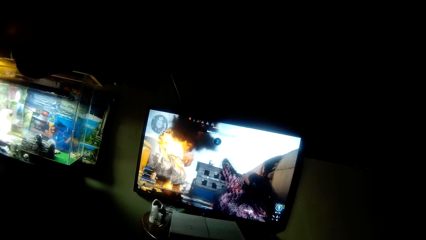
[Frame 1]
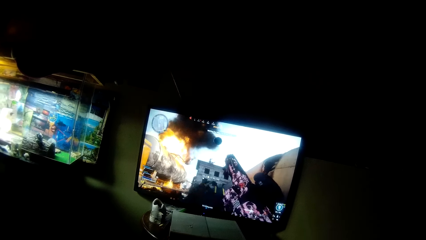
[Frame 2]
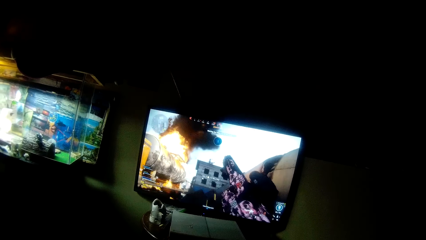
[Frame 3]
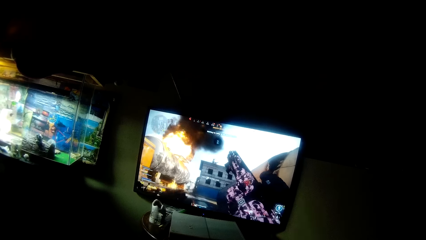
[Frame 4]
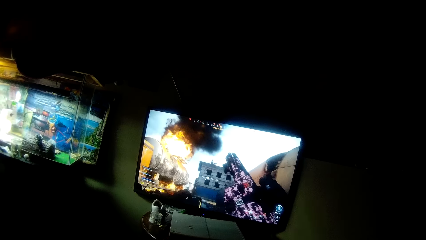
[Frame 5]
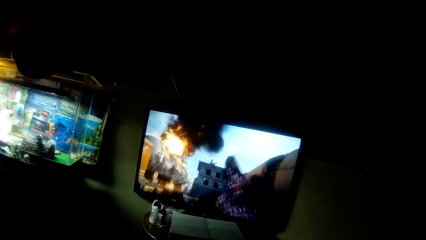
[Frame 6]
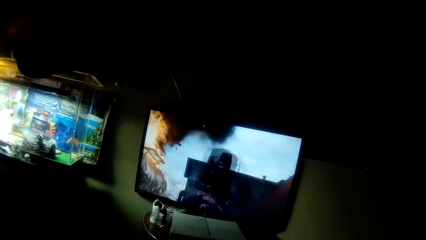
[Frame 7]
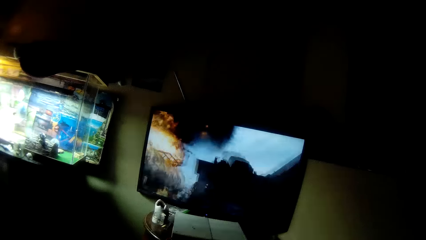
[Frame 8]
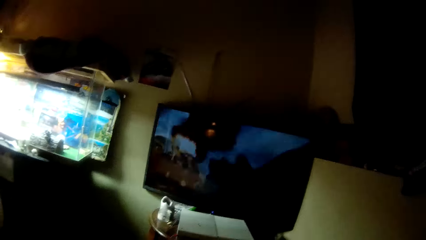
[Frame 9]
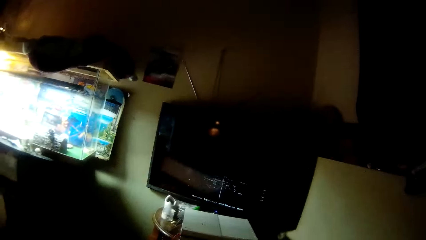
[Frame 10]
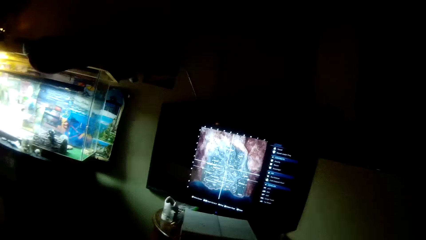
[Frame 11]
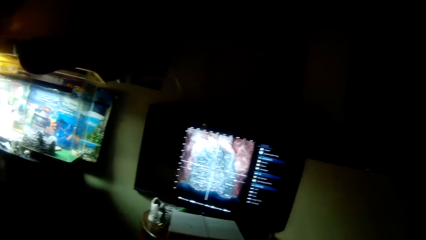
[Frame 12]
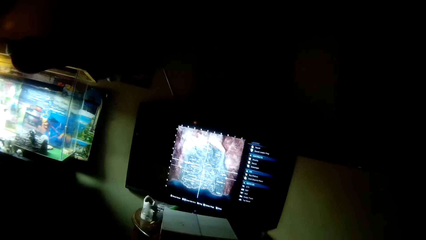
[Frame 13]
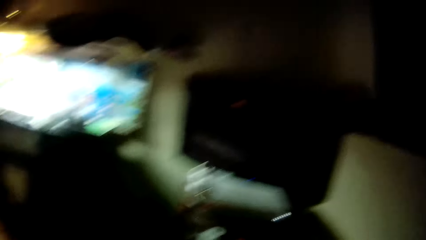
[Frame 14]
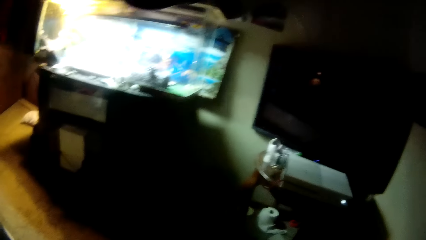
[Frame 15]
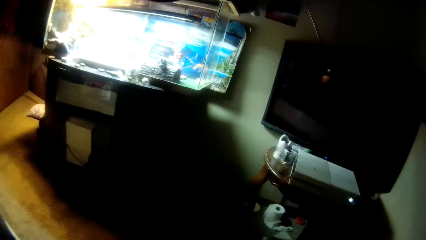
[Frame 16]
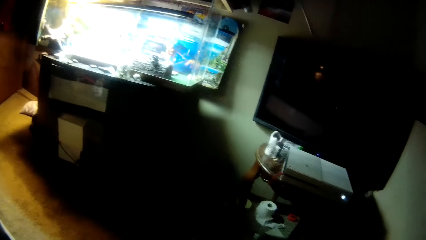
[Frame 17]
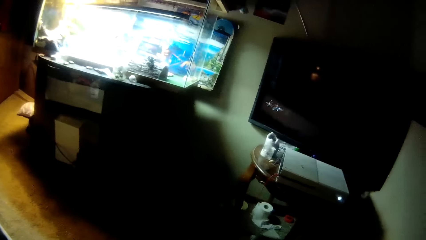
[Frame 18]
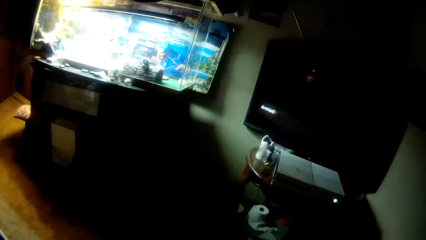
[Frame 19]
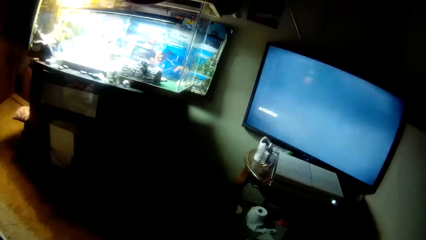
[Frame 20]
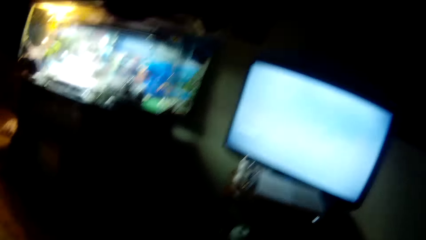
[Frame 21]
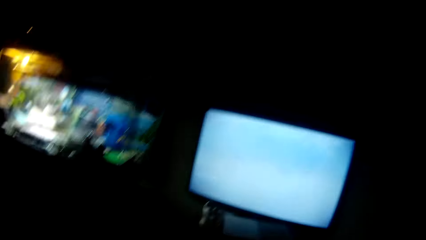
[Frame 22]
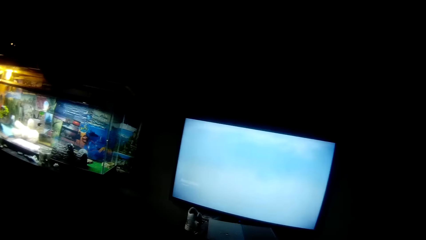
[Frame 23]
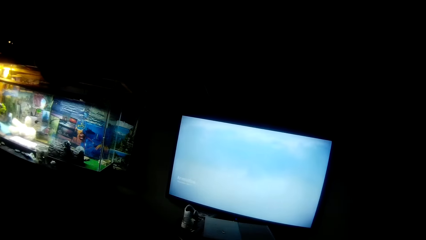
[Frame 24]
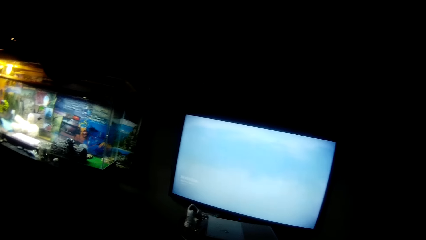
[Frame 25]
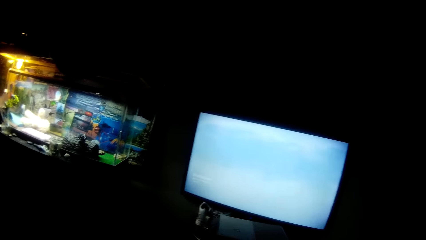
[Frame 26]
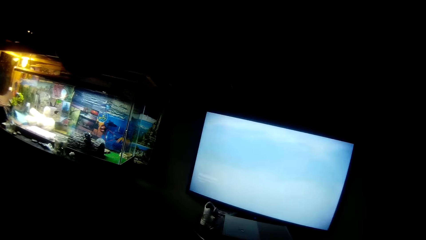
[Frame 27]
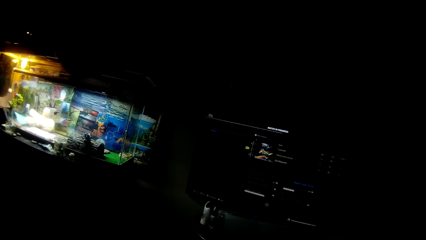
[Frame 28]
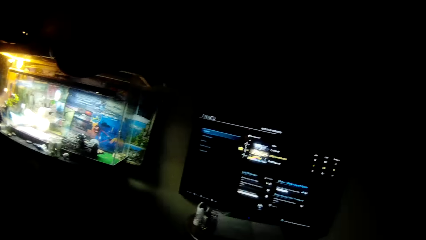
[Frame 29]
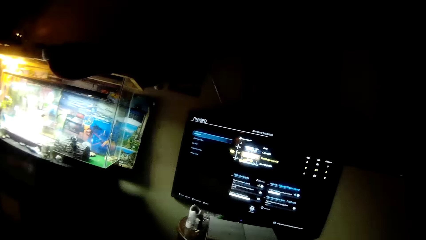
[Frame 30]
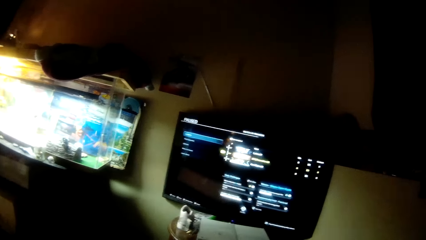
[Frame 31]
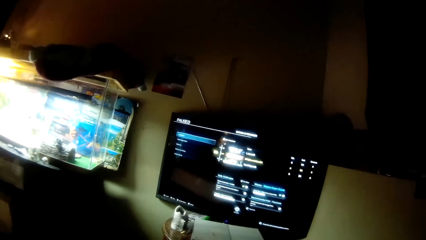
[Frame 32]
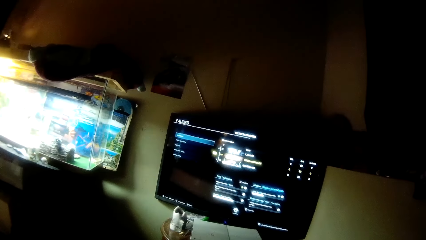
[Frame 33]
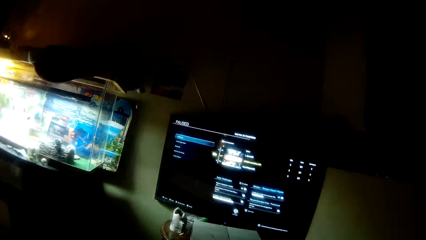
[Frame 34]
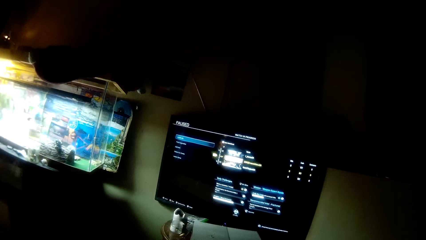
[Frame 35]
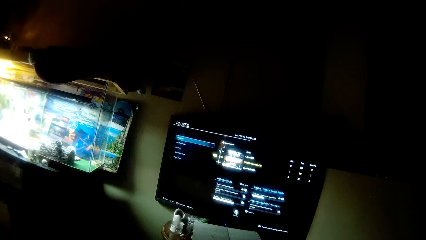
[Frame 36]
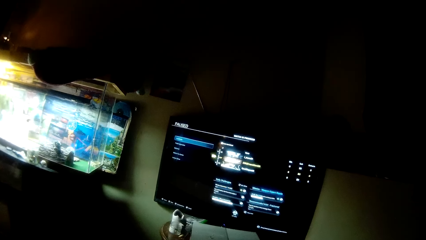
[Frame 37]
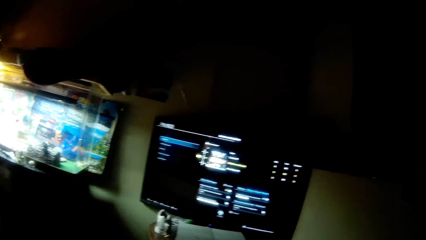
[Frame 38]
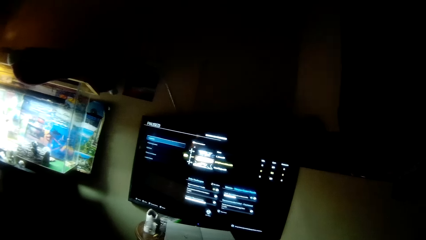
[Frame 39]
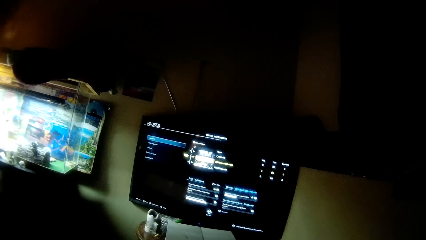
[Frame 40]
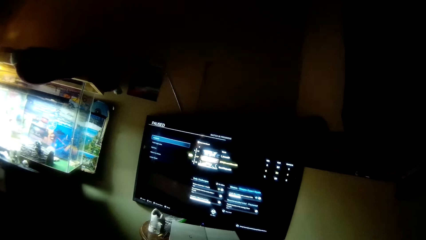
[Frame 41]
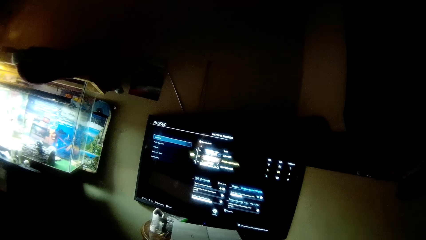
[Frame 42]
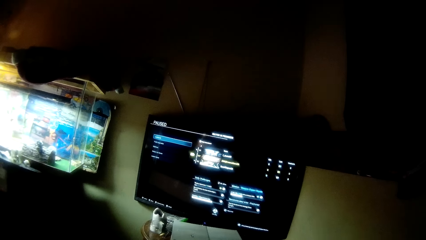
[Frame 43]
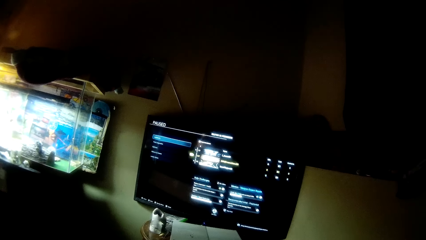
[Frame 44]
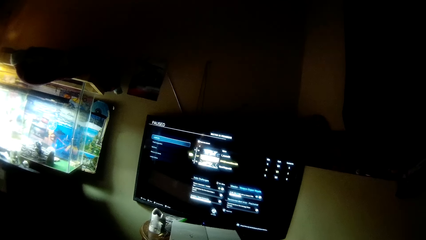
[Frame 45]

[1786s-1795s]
The camera wearer operates a television. They look at the floor.
